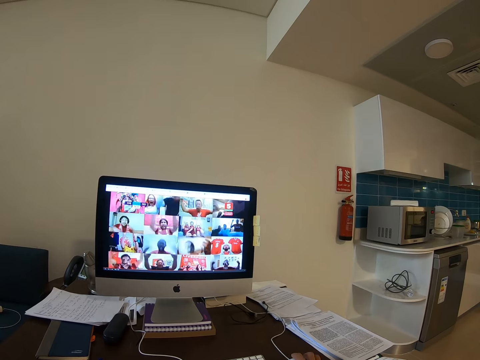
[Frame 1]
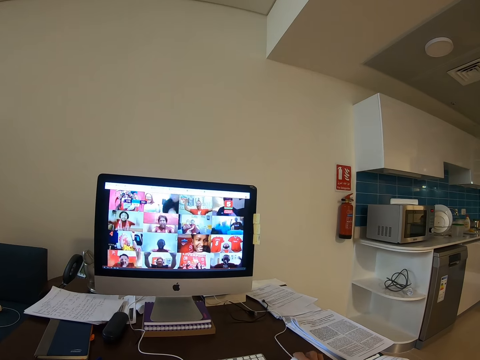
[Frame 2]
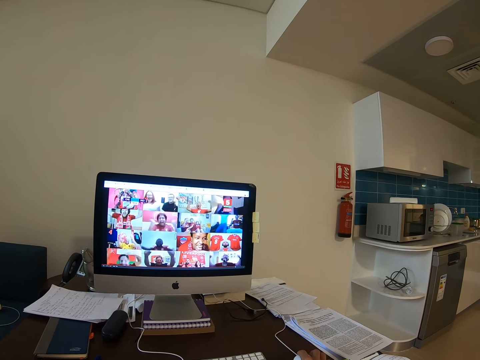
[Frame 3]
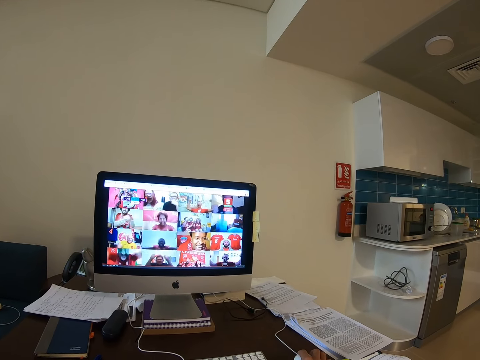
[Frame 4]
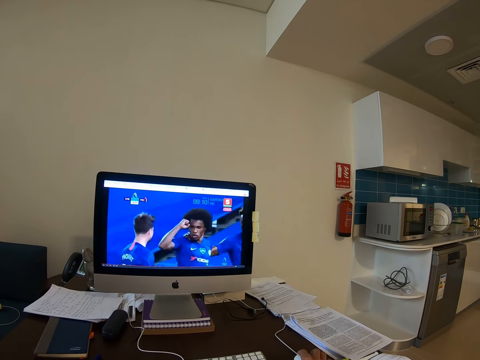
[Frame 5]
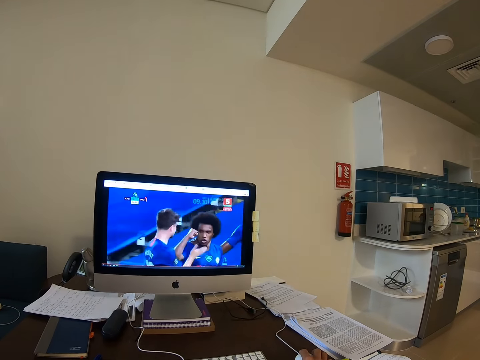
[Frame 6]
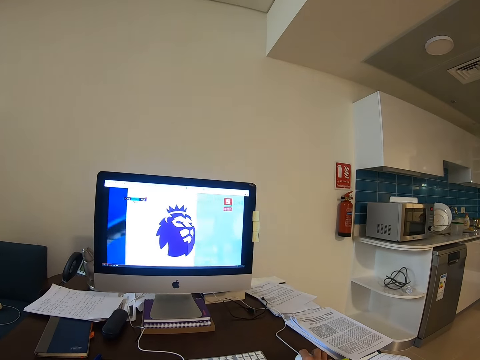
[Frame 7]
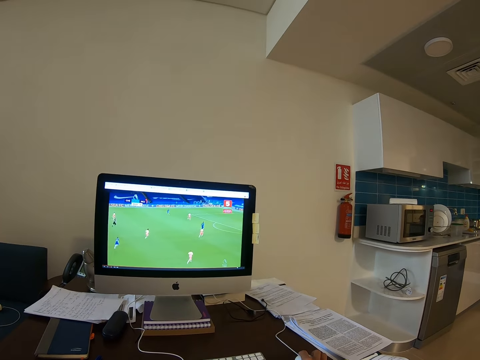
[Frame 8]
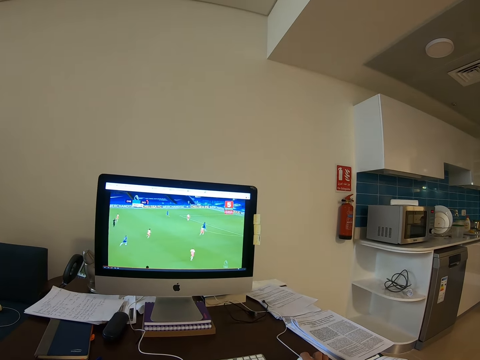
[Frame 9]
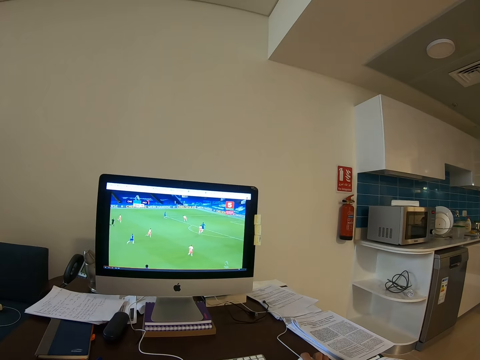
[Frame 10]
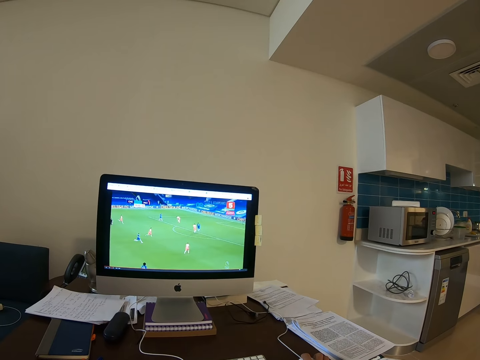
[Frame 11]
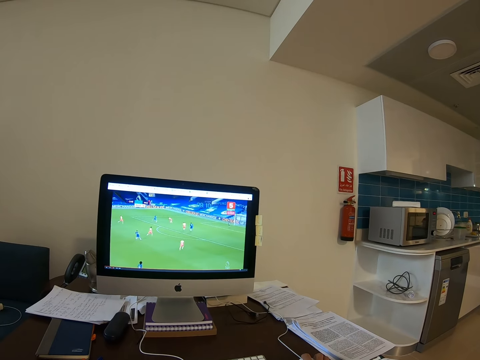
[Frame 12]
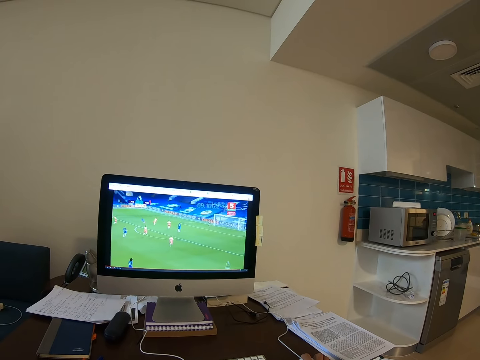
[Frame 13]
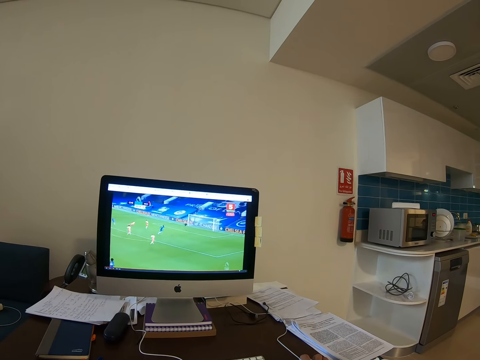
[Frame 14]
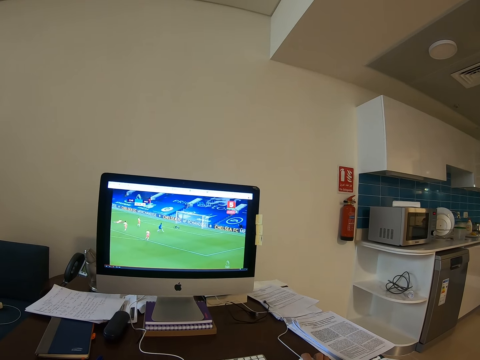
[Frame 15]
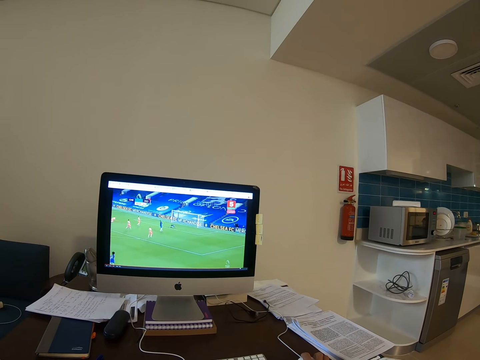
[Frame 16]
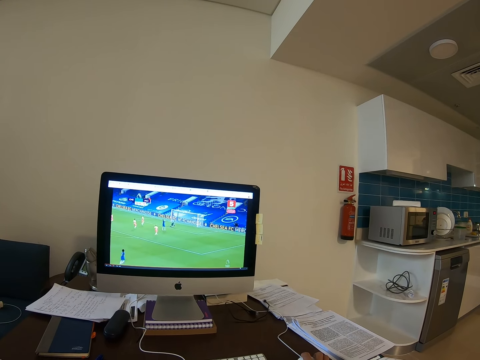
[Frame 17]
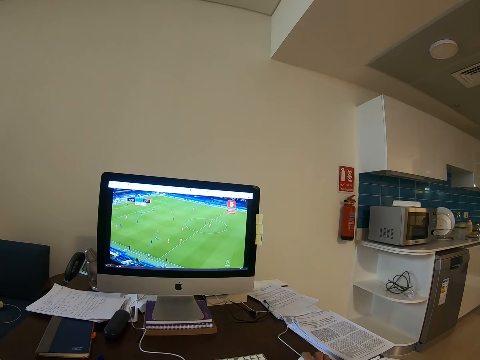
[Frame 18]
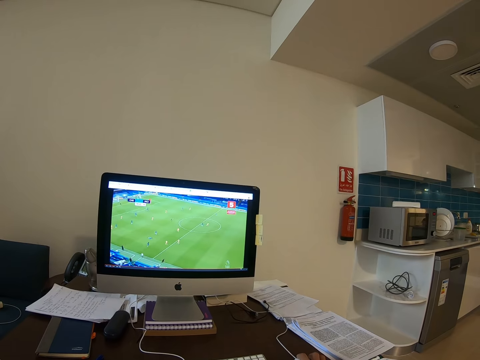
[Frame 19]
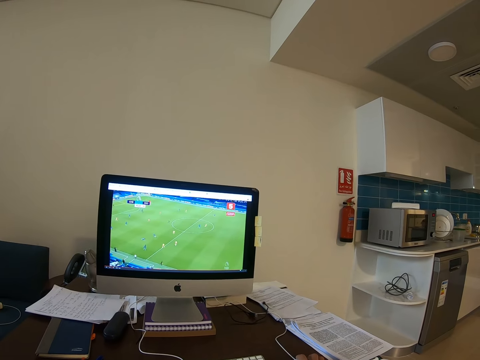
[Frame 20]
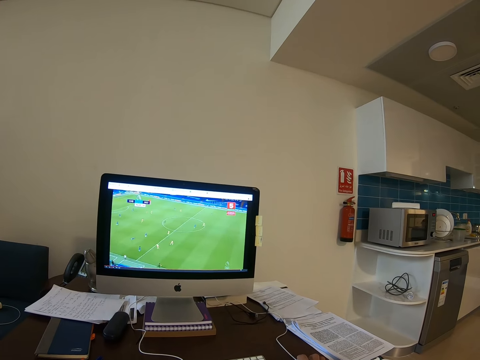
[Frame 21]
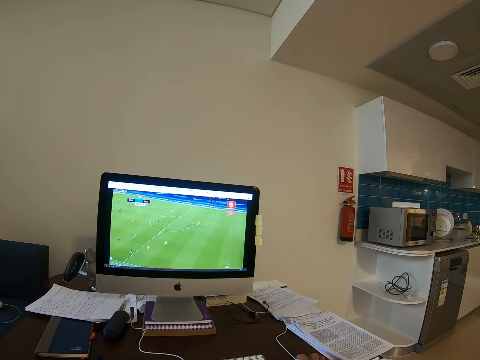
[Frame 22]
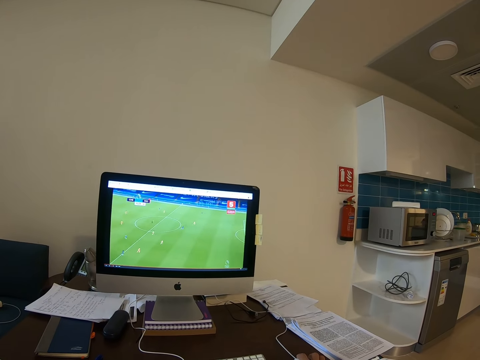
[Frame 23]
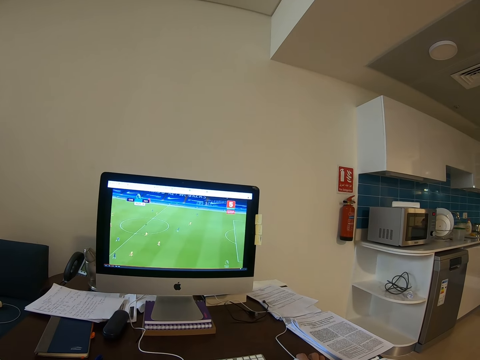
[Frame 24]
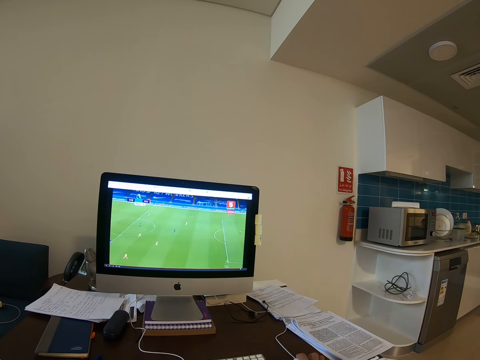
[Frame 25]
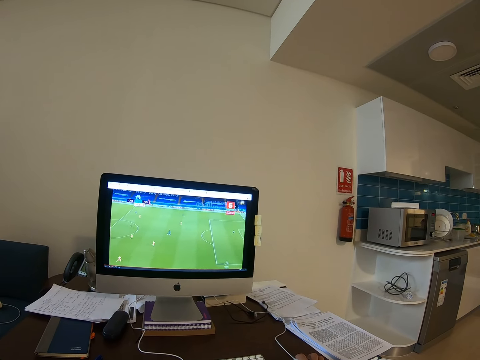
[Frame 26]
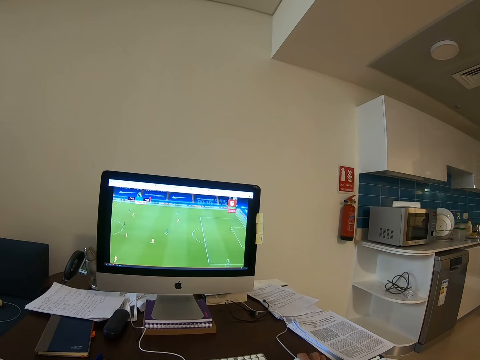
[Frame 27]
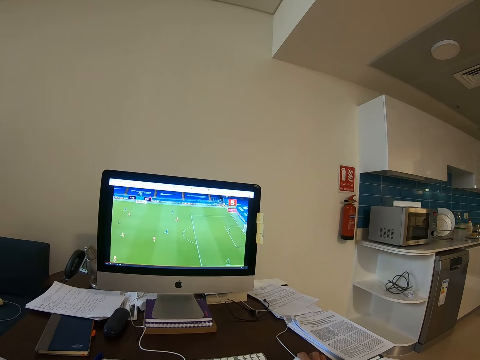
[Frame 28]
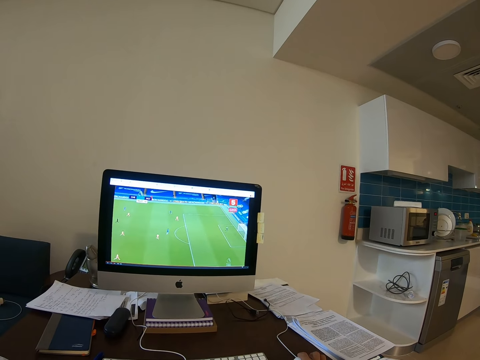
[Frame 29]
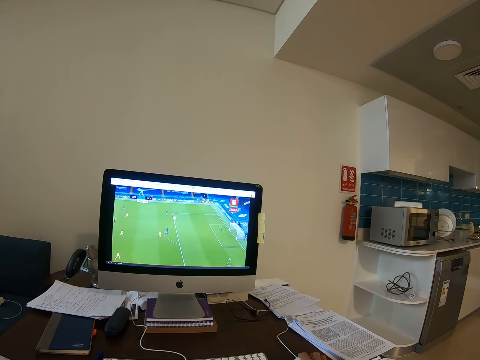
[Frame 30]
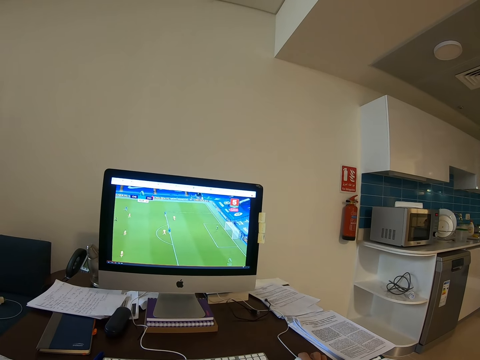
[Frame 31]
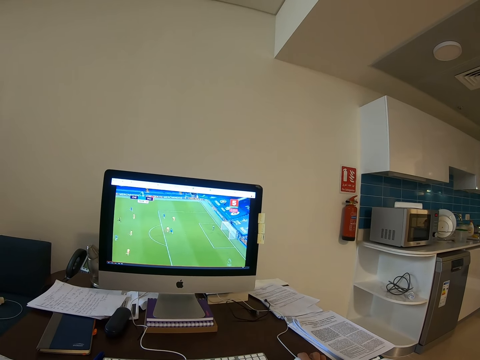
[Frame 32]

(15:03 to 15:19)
The camera wearer watches a game. They watch the game repeatedly.

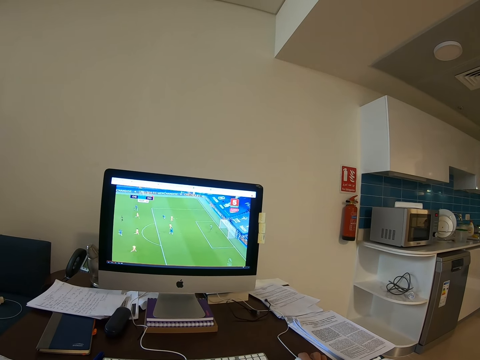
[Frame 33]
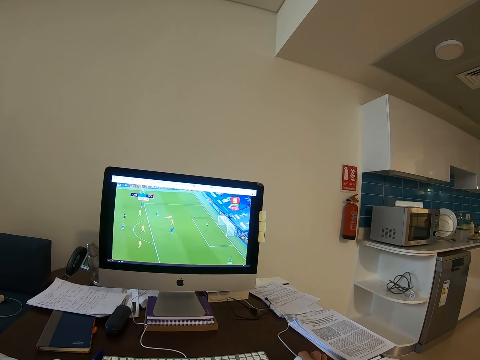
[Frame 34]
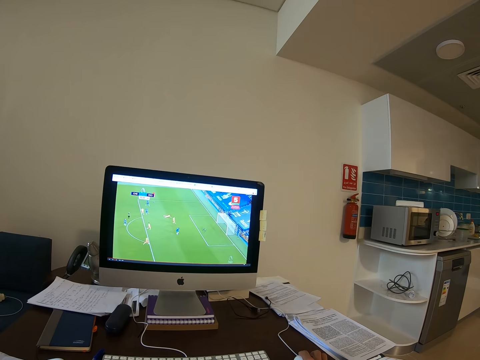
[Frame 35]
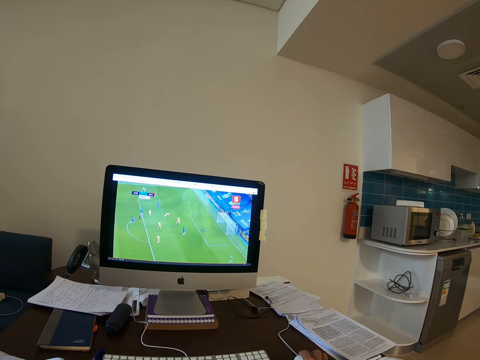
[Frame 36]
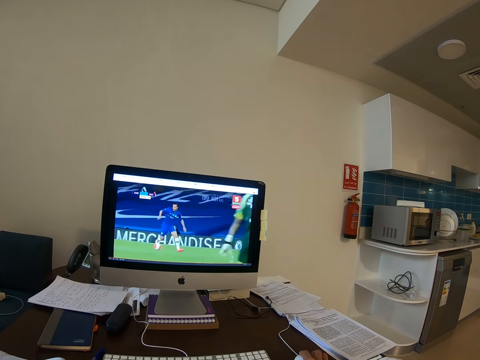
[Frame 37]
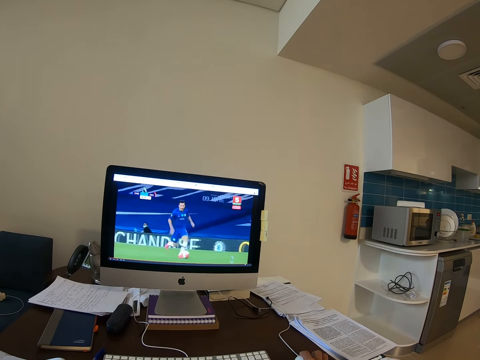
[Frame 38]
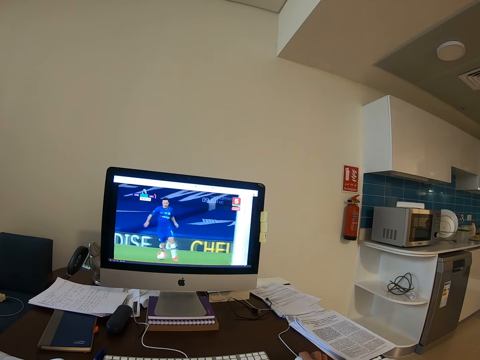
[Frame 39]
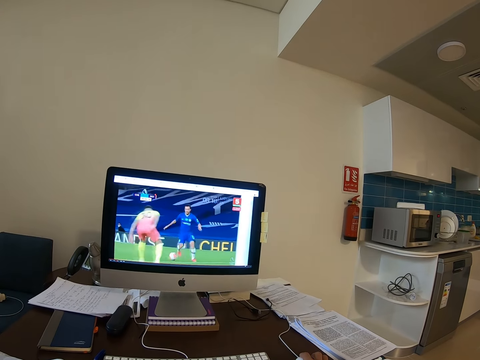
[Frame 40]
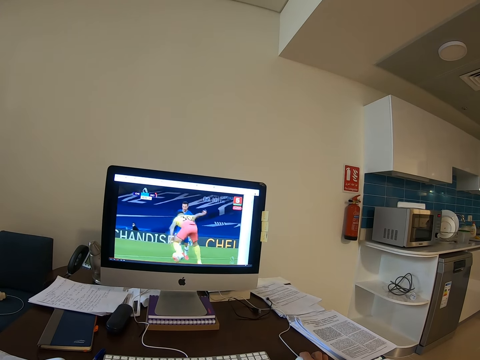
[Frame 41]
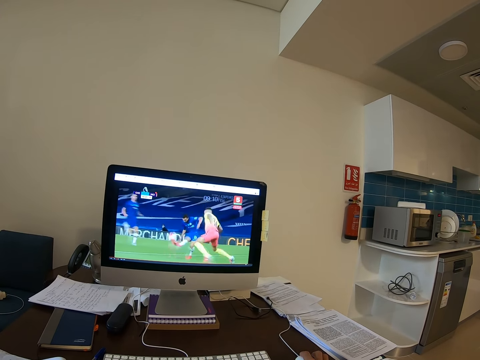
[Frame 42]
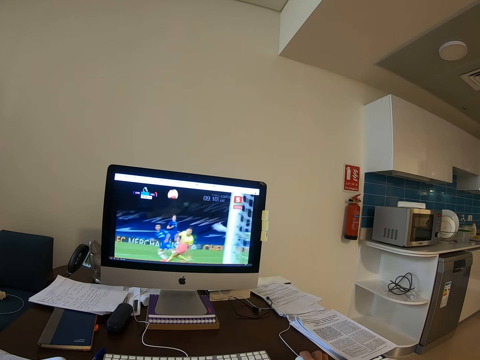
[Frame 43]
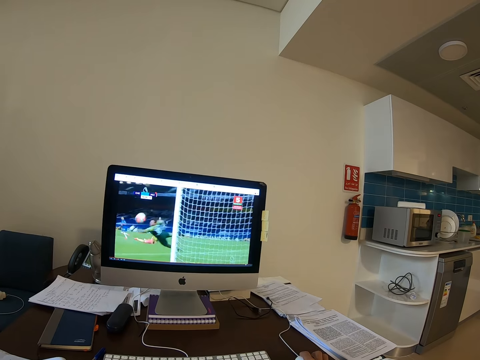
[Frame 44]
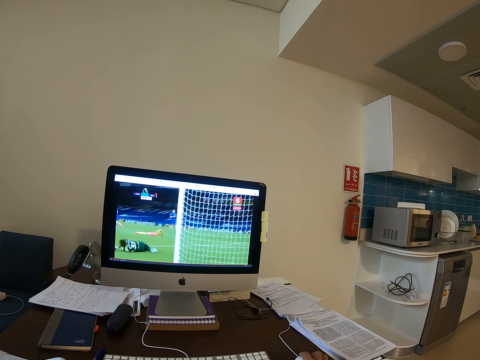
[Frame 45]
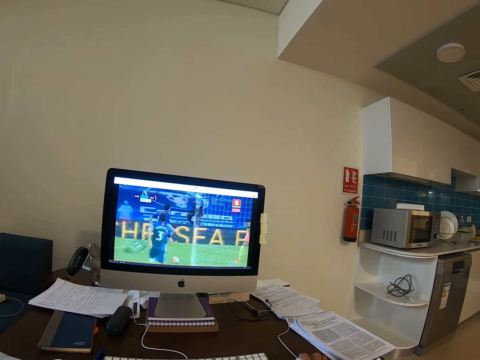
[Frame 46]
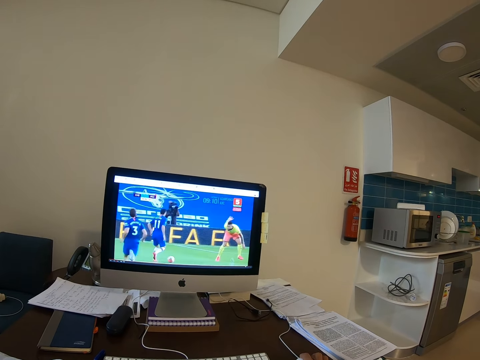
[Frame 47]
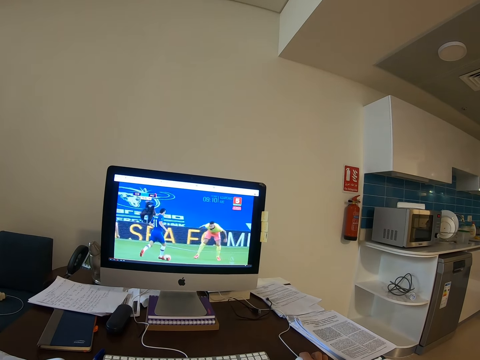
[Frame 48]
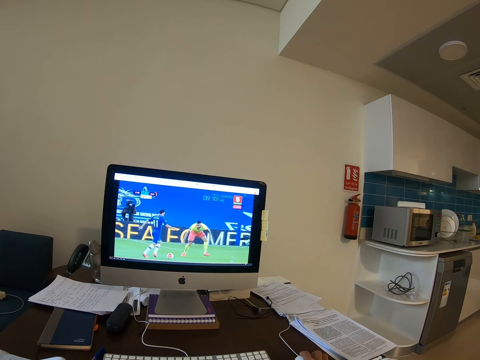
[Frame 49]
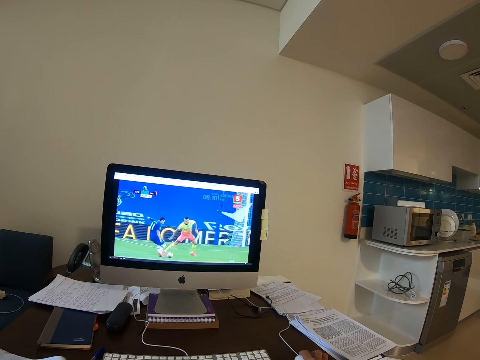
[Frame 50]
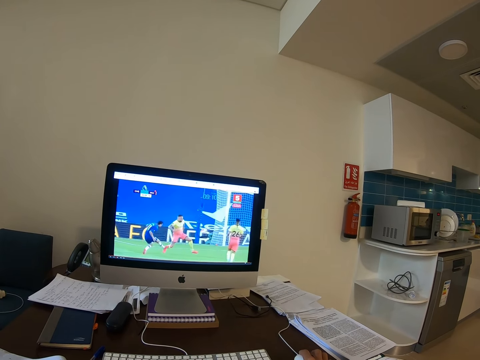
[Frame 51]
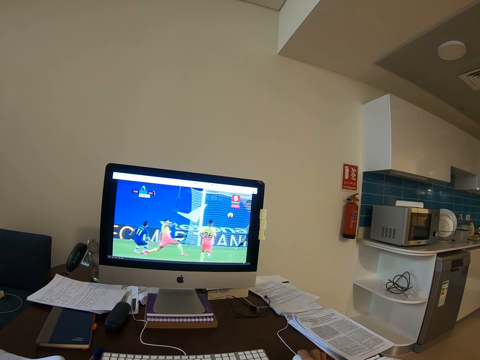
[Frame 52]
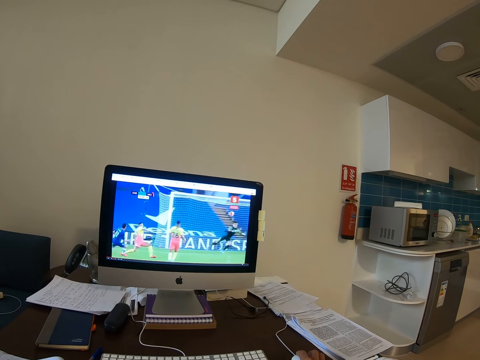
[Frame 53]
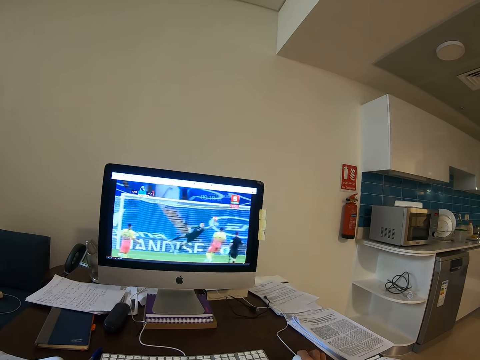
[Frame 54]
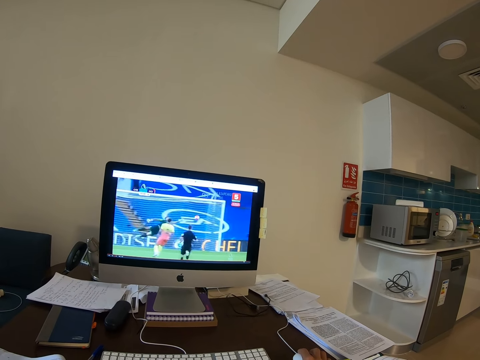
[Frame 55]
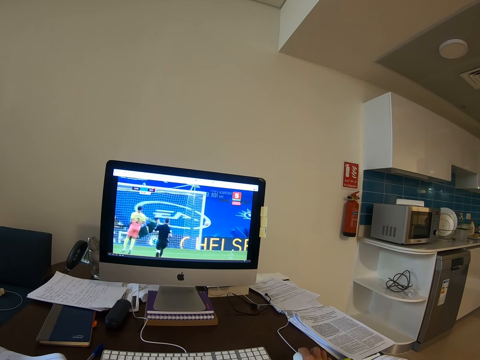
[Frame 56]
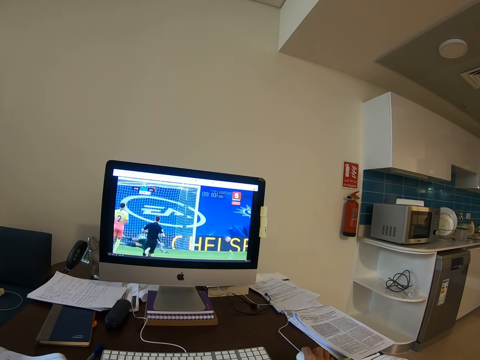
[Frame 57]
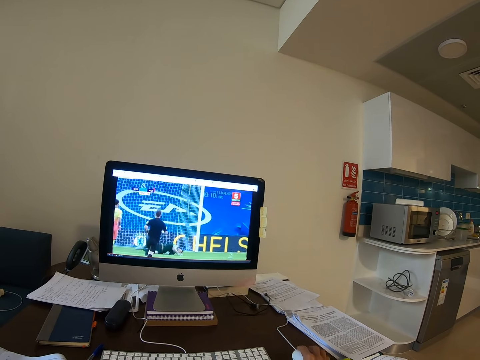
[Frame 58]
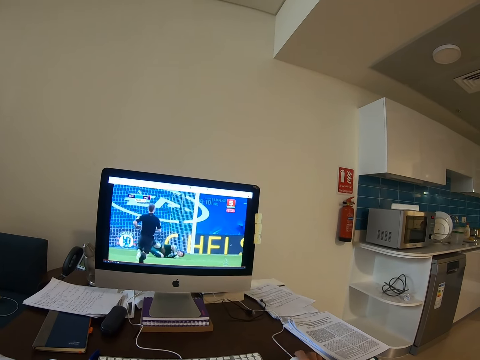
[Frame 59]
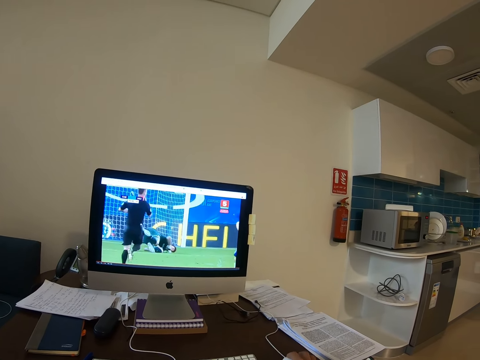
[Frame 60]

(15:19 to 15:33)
The camera wearer watches a game. They watch the game repeatedly.
